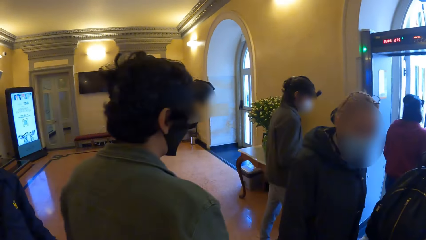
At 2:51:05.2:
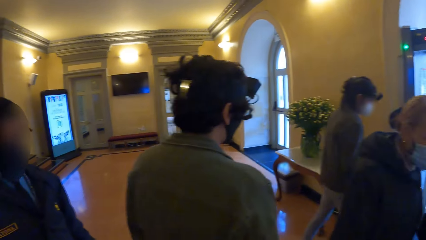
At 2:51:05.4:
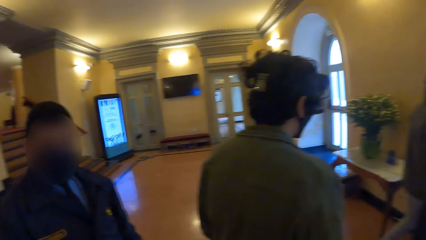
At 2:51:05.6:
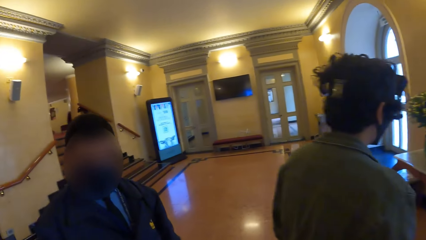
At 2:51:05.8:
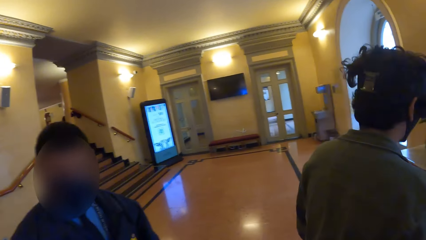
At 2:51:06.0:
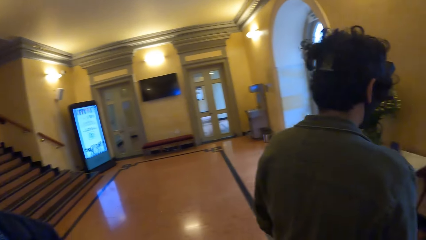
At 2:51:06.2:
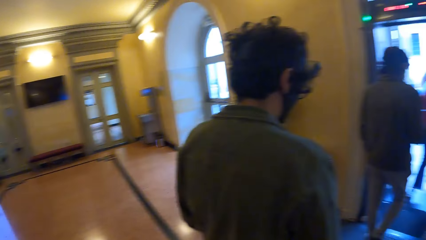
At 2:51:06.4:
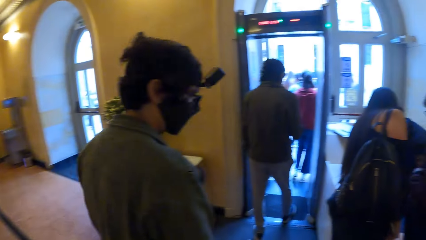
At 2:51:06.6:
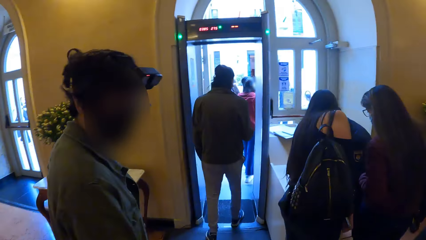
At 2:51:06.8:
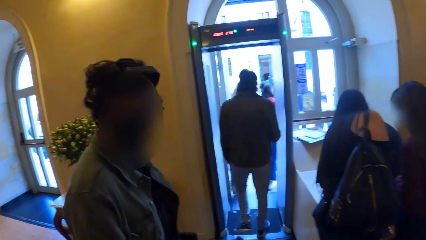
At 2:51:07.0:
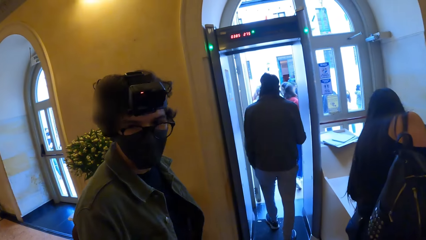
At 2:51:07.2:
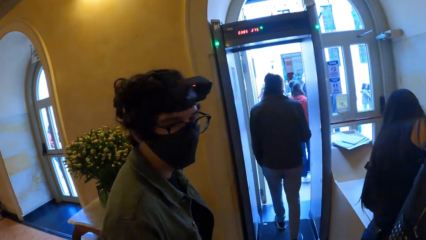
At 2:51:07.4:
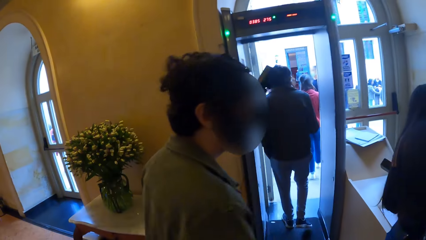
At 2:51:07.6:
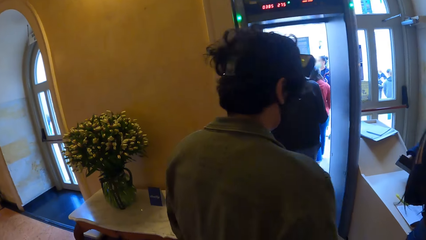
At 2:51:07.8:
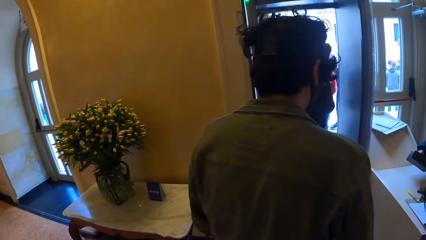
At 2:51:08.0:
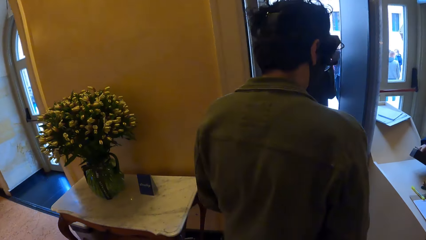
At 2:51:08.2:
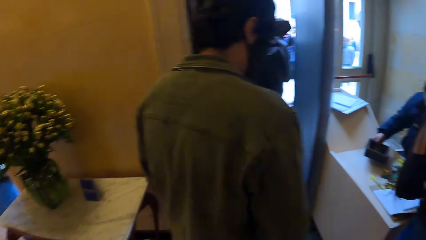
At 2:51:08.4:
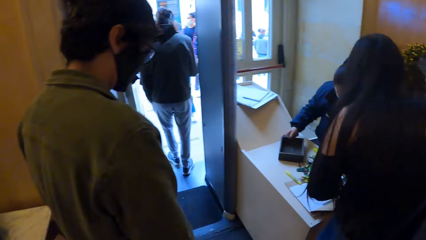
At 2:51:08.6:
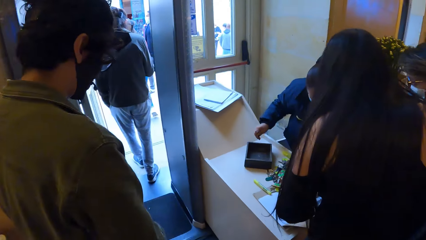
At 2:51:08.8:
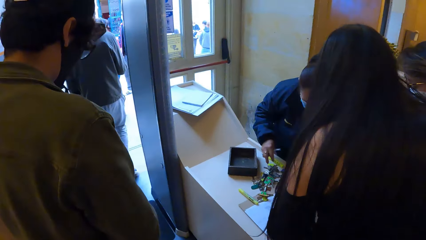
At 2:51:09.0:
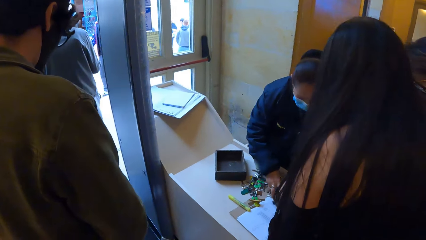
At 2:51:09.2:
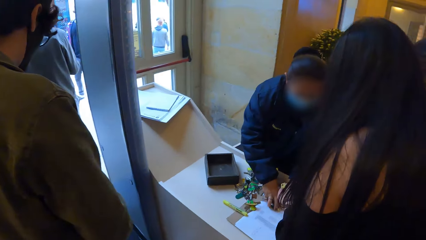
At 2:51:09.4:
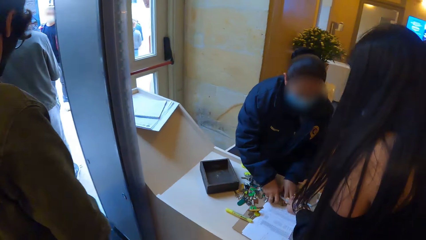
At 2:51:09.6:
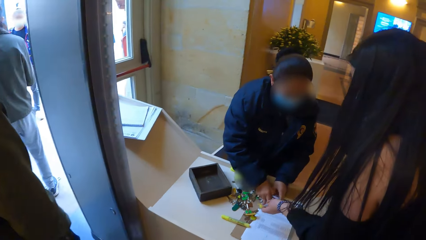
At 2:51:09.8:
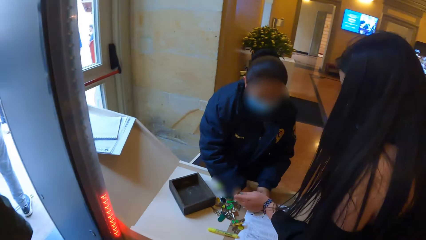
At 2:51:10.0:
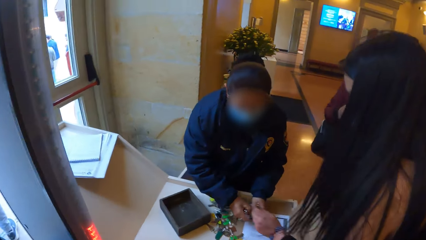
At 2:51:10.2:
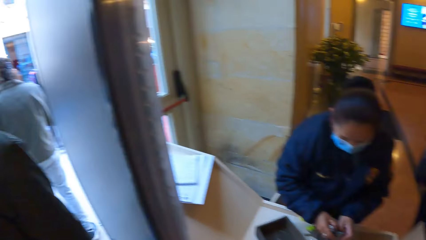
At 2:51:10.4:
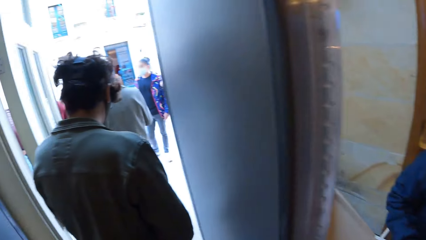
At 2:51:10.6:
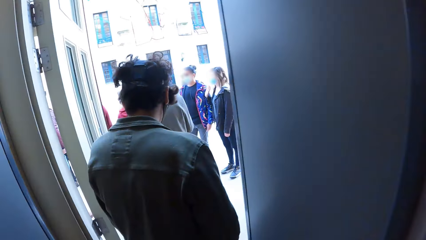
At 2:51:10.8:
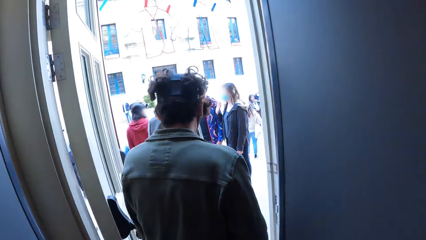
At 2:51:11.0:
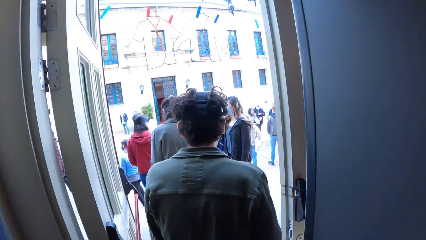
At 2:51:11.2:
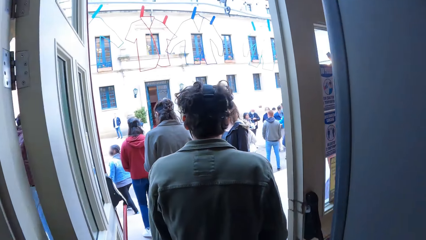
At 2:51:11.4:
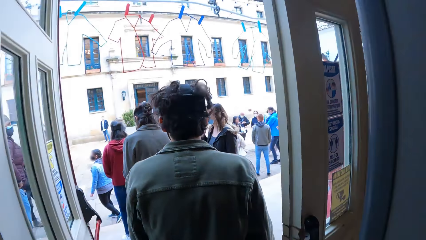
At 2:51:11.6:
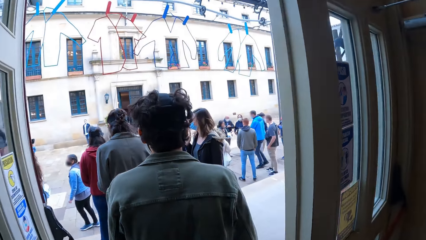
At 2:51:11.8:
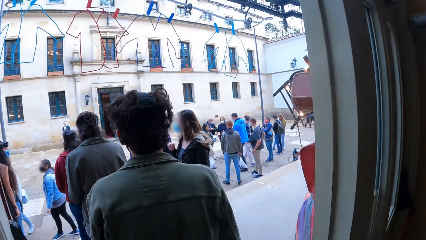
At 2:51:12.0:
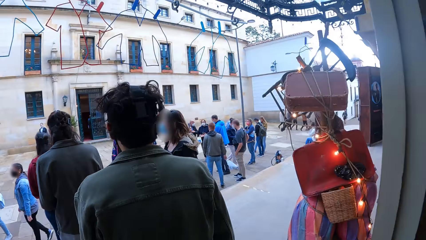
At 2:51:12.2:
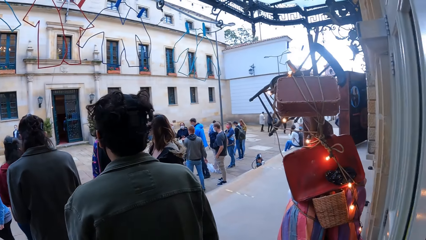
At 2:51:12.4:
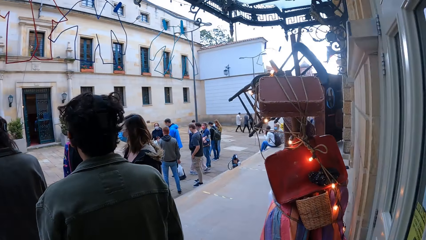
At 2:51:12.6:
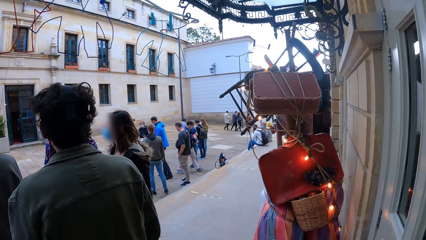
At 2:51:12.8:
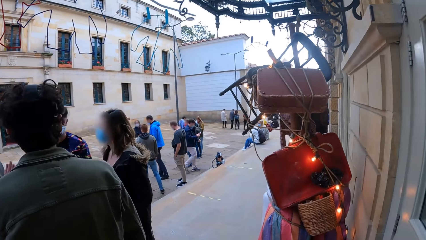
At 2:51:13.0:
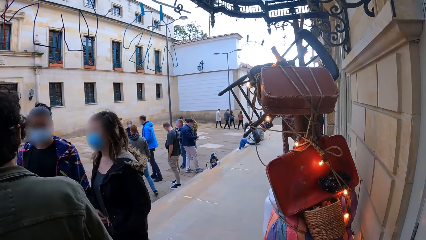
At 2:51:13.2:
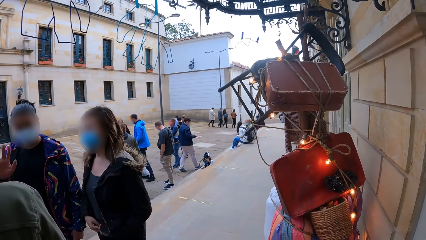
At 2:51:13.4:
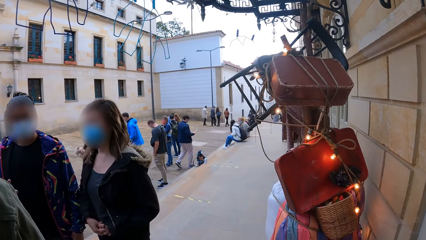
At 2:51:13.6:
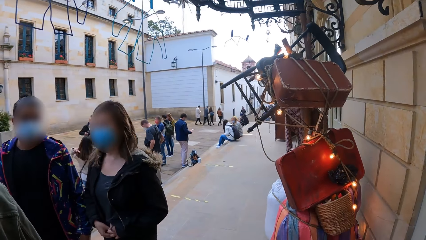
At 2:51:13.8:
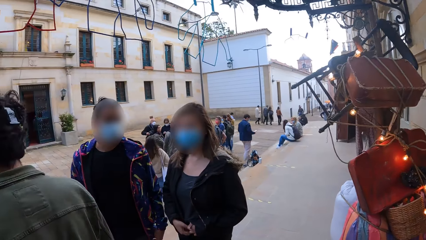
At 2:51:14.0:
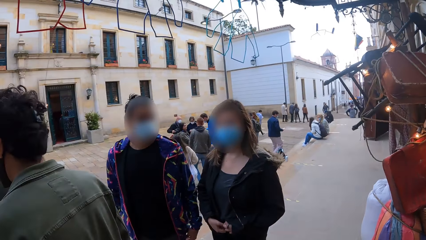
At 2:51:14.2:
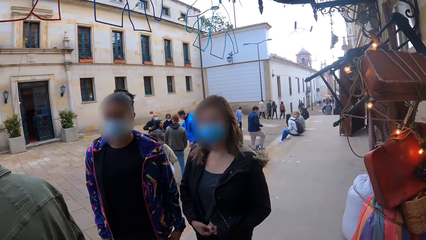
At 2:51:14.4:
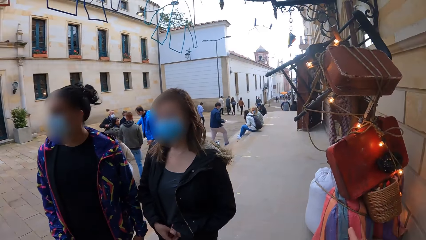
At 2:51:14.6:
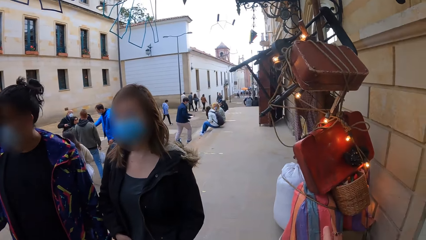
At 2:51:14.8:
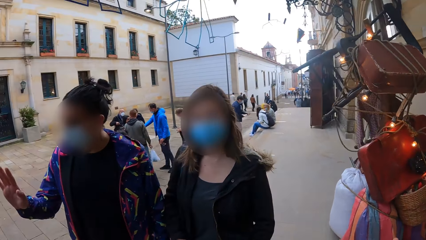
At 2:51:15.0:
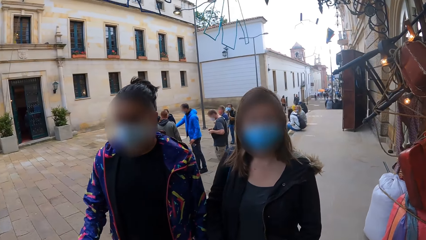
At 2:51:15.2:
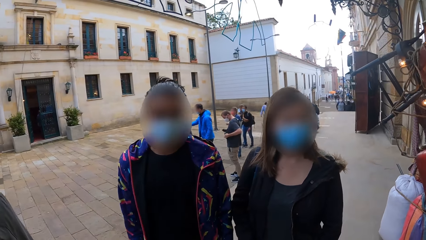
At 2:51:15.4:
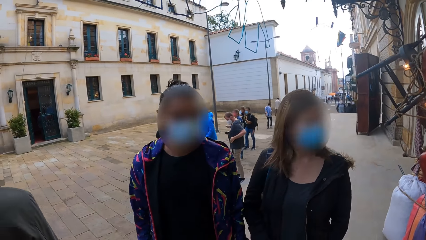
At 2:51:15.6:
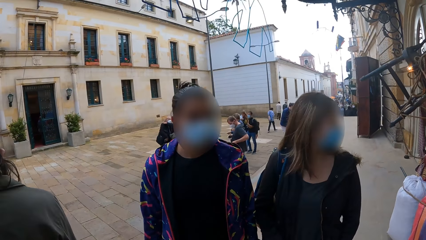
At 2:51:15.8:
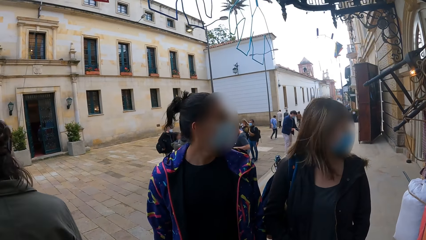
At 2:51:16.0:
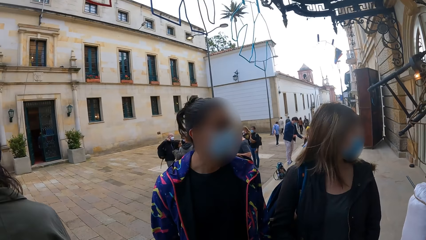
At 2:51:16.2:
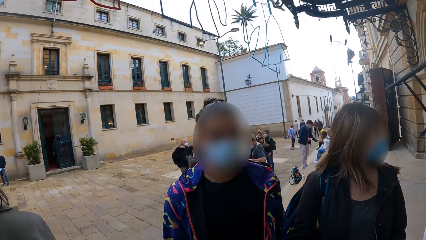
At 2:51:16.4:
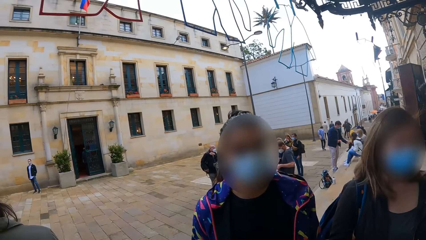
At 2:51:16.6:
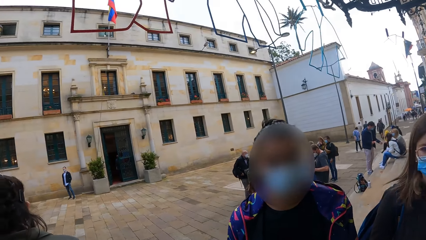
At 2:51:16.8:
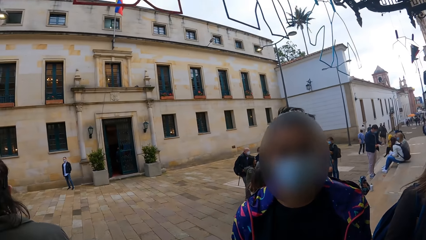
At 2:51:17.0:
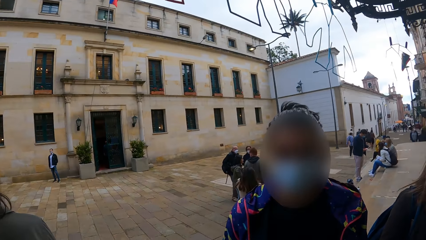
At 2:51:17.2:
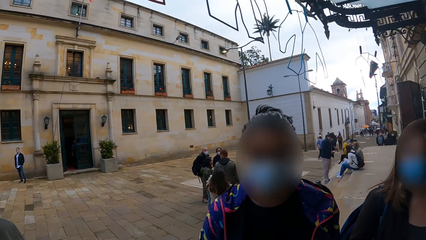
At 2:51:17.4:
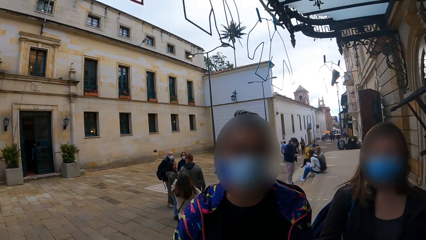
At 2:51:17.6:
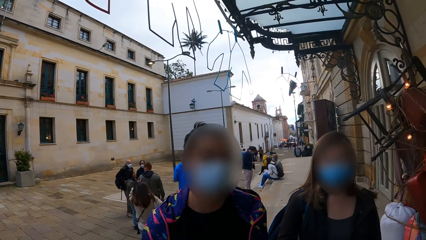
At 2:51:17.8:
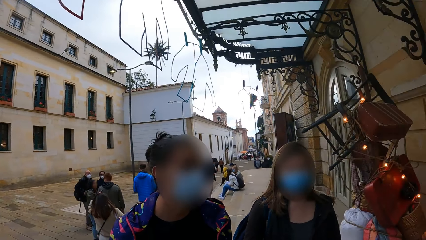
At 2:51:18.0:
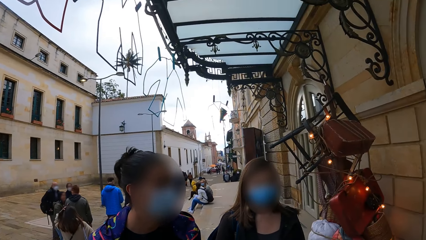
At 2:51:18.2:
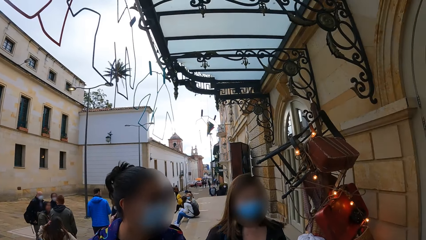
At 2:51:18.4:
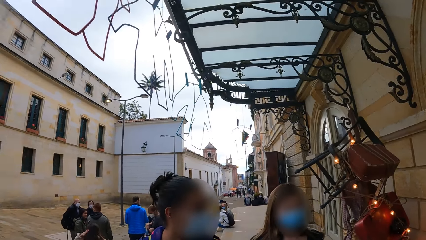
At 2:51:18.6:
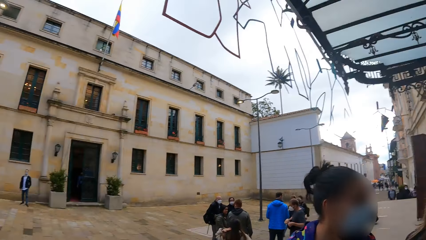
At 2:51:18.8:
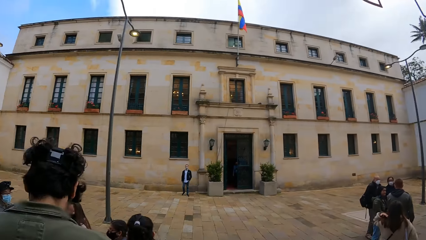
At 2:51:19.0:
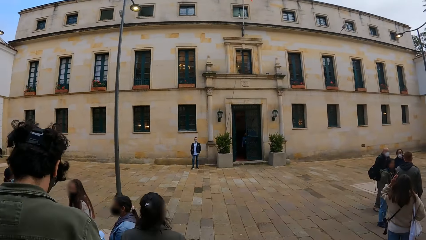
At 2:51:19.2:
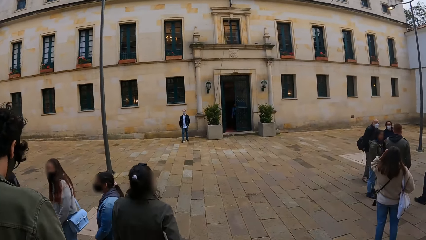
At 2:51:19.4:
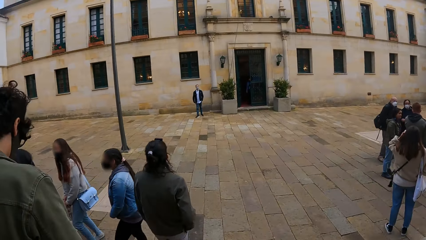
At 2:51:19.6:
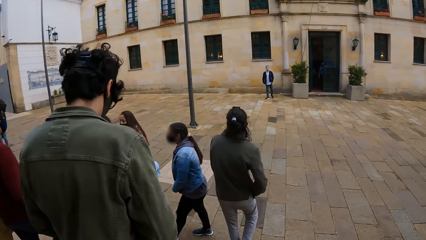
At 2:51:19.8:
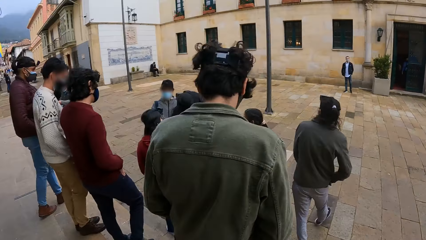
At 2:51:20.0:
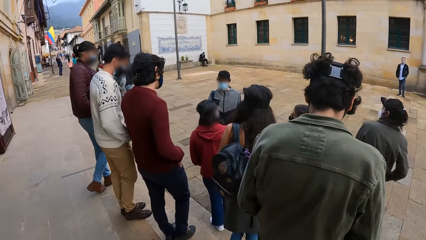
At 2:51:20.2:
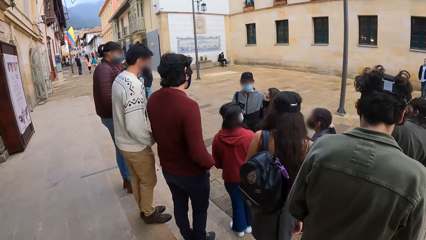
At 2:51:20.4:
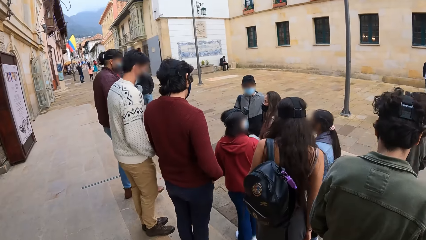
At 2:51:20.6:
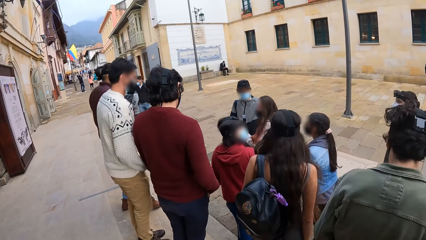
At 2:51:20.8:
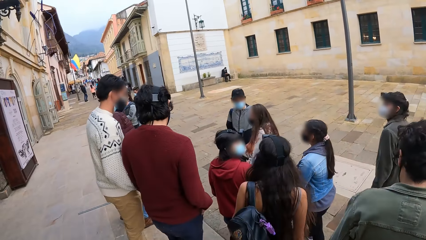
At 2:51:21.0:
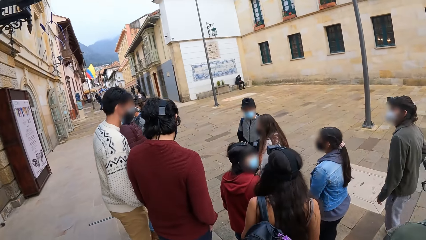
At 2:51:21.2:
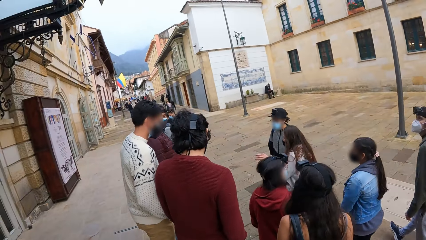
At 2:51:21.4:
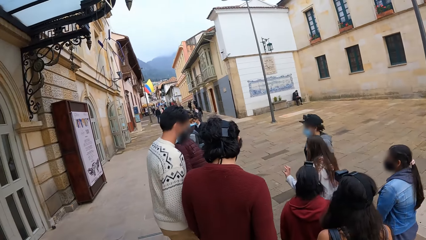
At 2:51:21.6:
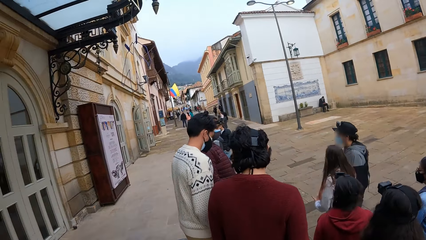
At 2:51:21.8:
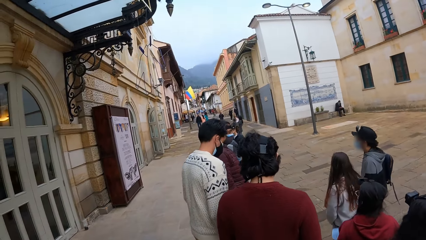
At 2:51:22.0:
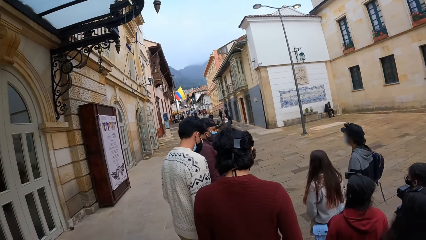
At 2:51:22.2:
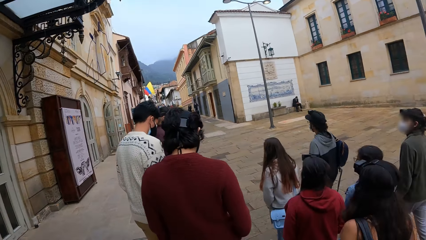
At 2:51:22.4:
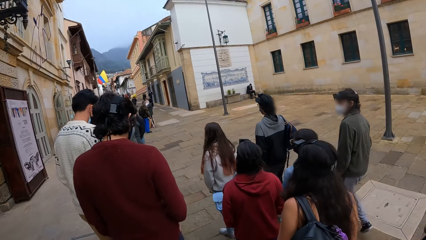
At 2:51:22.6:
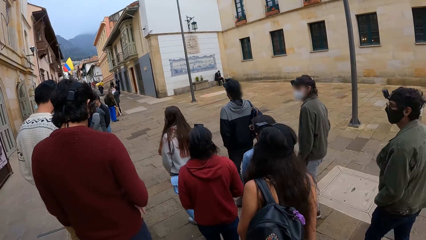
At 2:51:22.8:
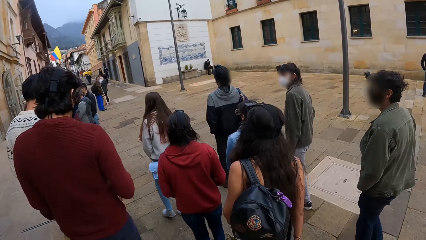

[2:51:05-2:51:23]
The camera wearer walks out of the museum with the group of people through the door. The man gesticulates with his right hand. The camera wearer walks around on the street.
